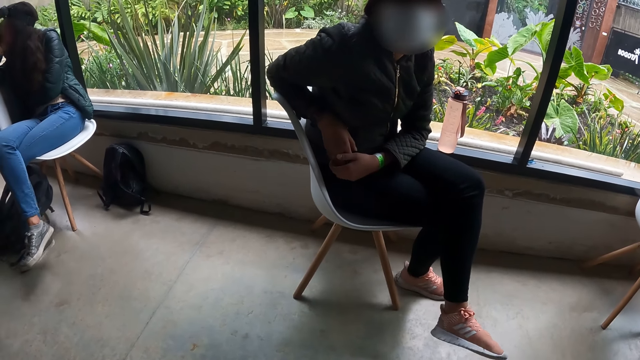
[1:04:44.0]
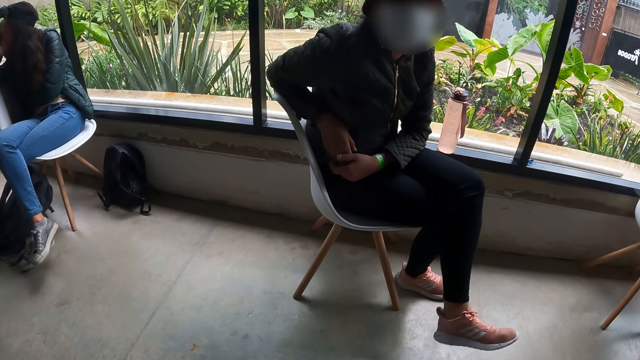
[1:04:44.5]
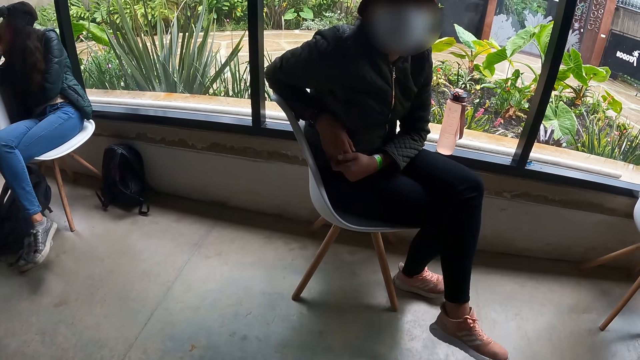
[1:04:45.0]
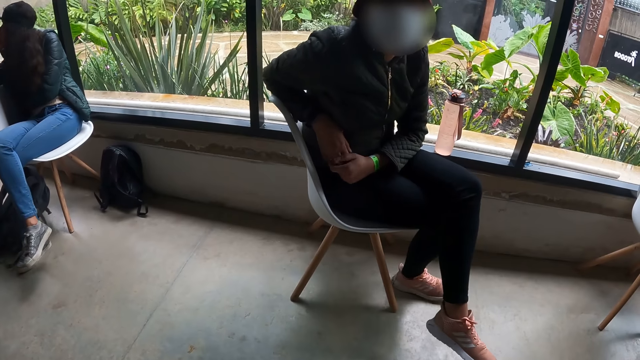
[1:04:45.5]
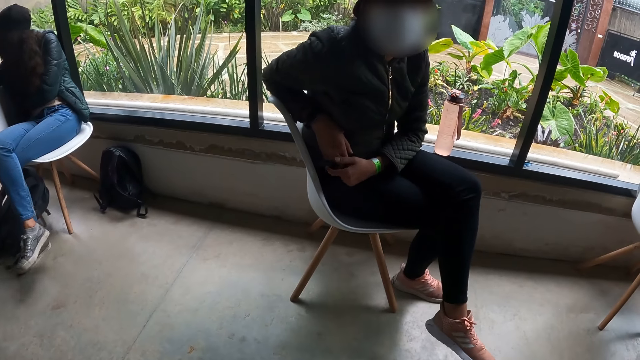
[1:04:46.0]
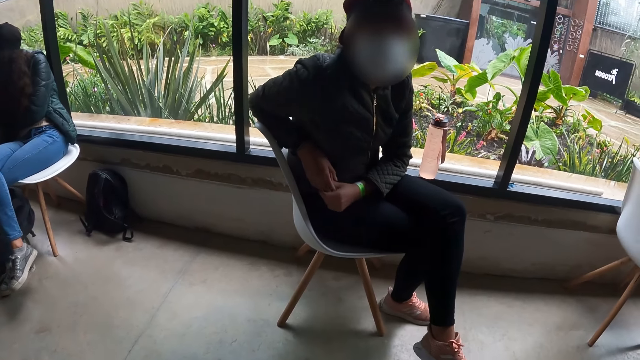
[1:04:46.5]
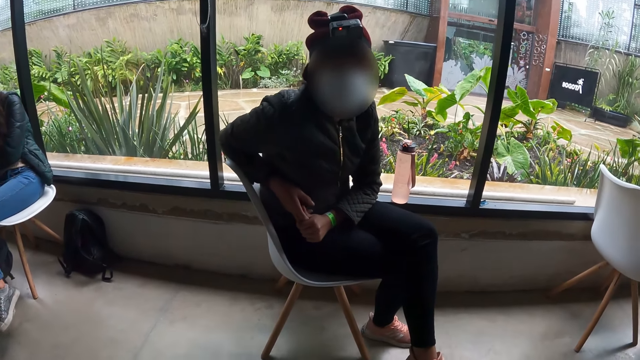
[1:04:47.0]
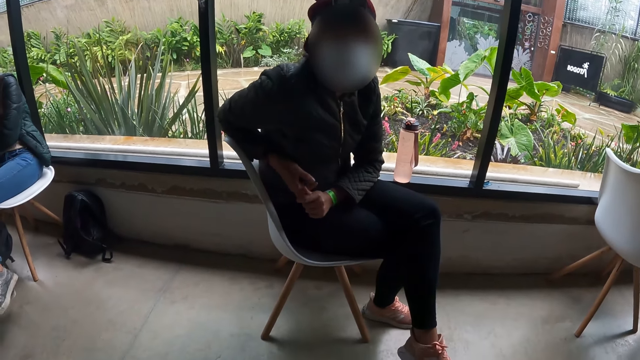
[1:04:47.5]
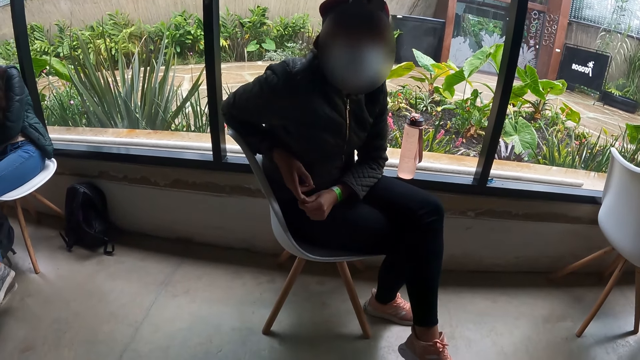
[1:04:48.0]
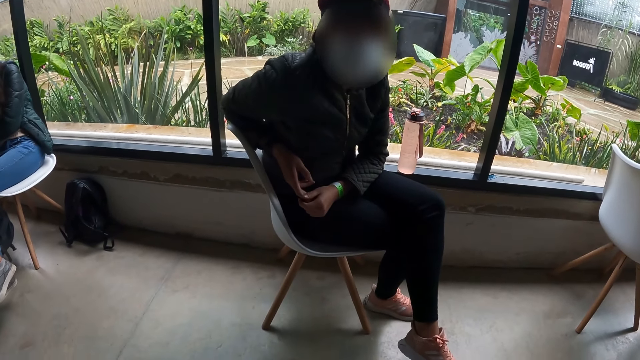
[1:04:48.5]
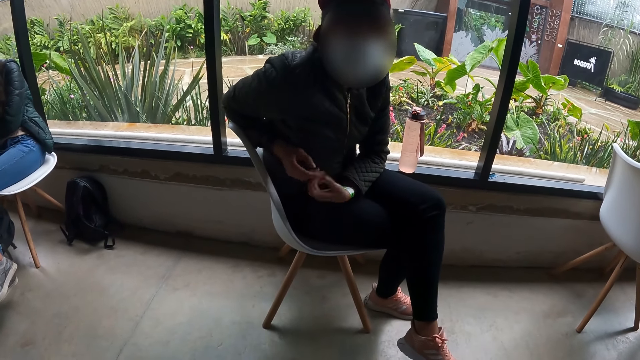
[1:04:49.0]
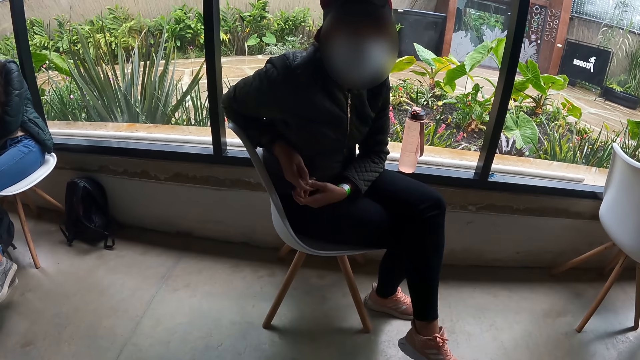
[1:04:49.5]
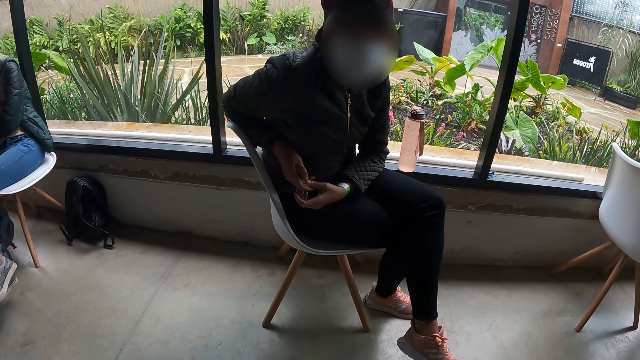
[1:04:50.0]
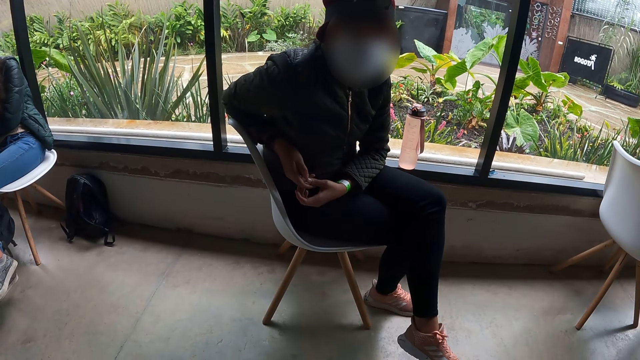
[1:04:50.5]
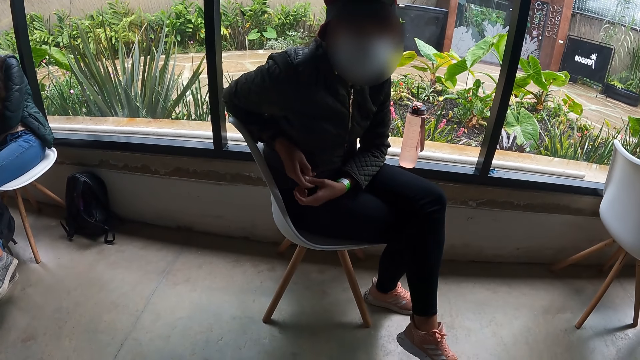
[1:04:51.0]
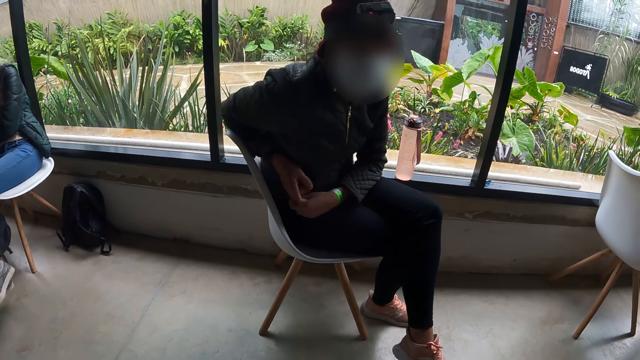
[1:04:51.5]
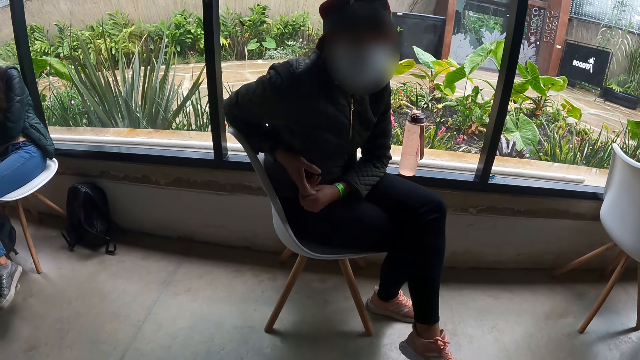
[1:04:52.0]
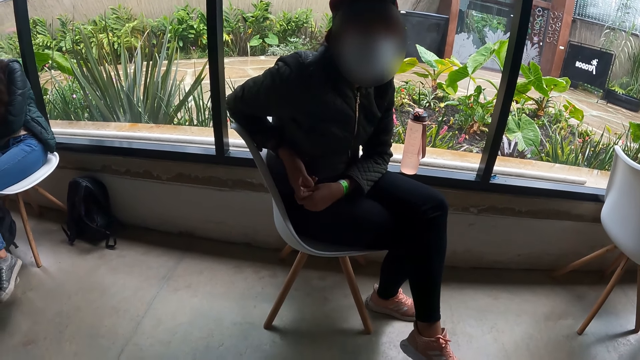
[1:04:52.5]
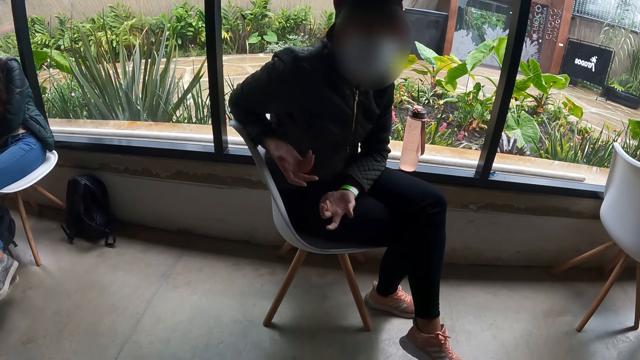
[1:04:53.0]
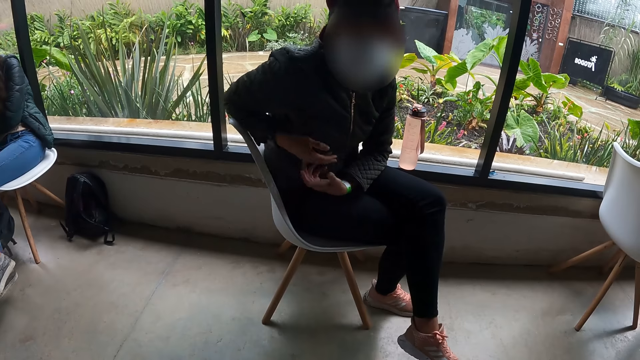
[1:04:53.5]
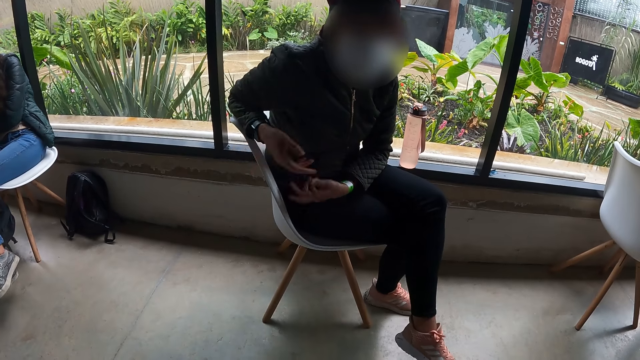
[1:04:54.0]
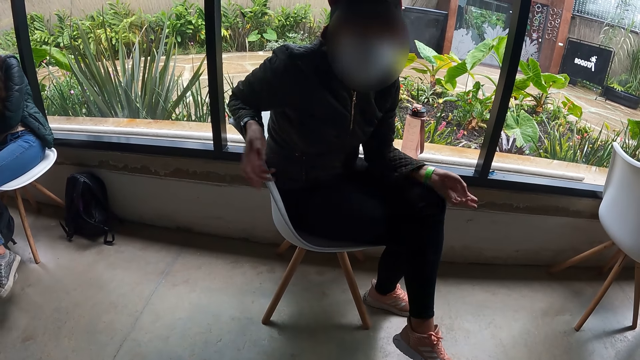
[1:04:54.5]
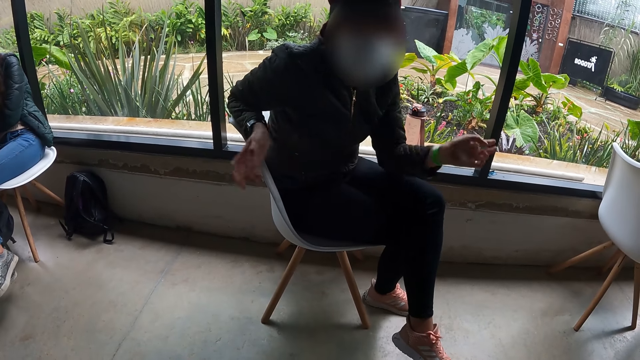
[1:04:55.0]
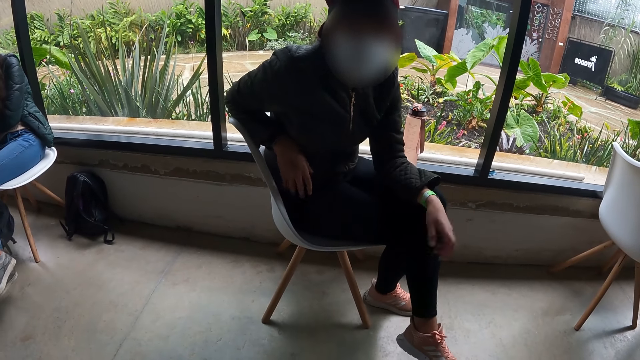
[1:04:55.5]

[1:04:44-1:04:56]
A man interacts with the camera wearer in the studio with both hands. The man snaps his right hand with his left hand. The man interacts with the camera wearer in the studio with both hands. The man moves the hands.

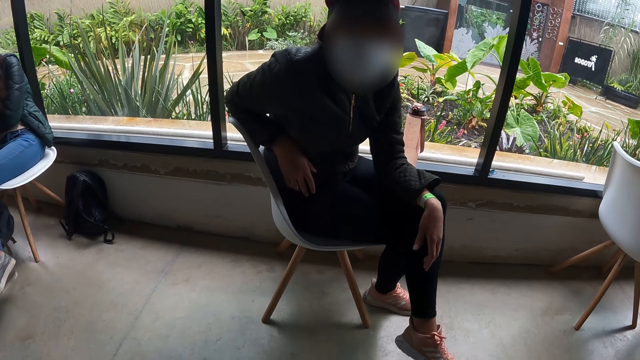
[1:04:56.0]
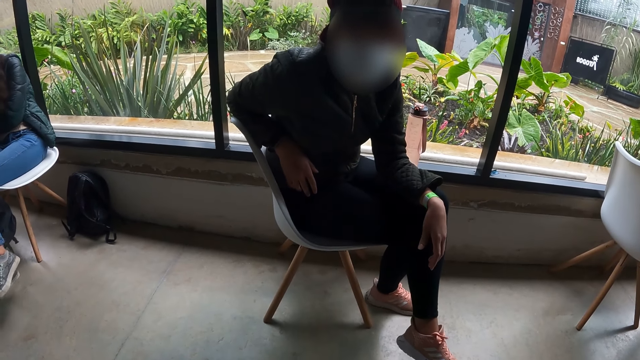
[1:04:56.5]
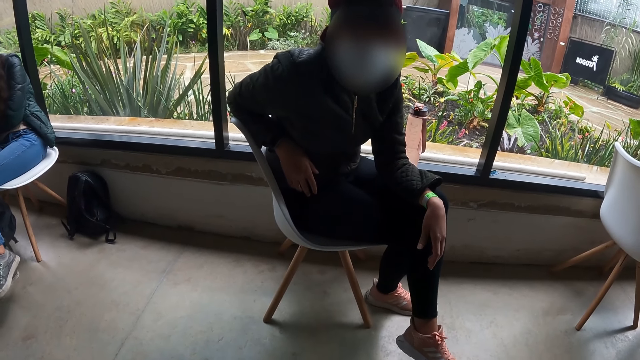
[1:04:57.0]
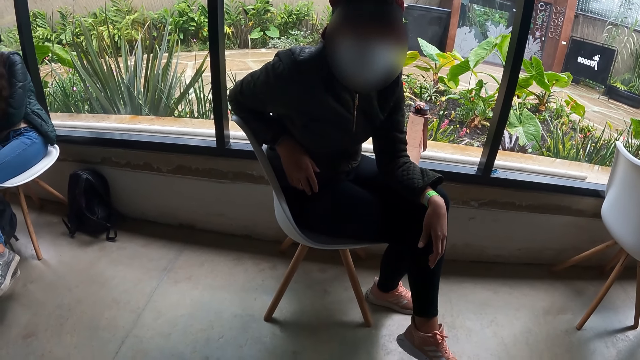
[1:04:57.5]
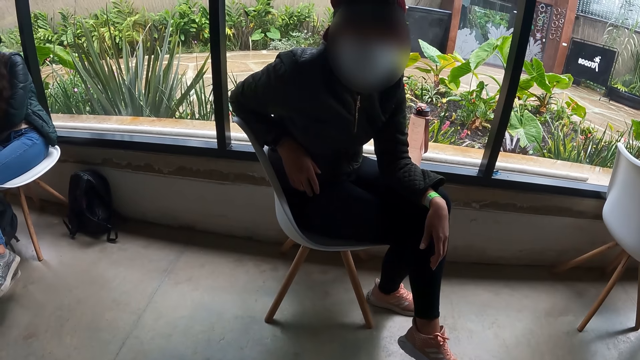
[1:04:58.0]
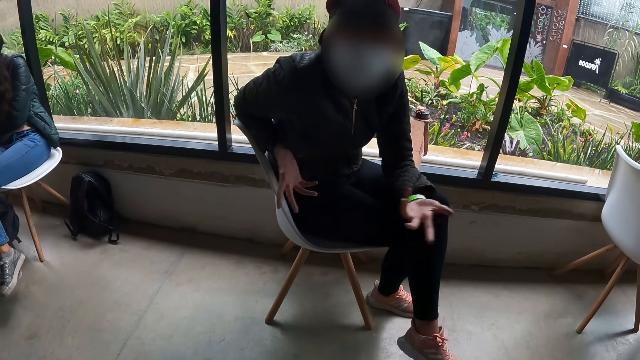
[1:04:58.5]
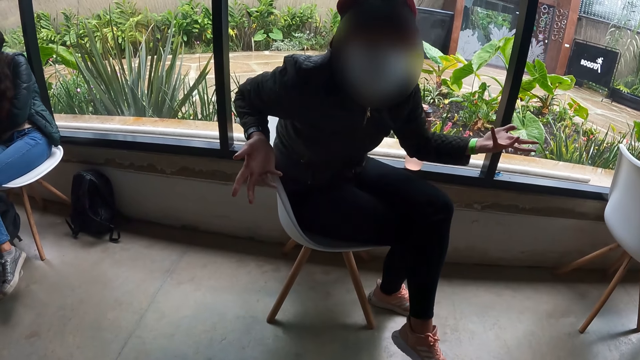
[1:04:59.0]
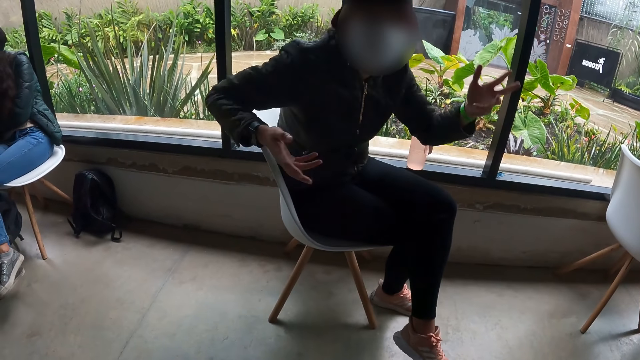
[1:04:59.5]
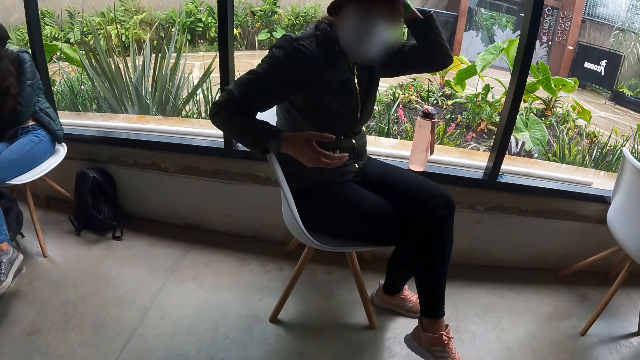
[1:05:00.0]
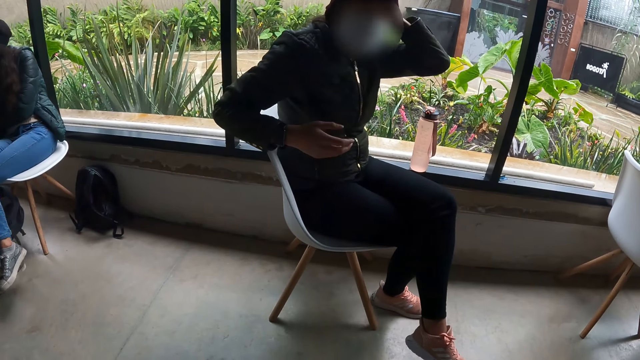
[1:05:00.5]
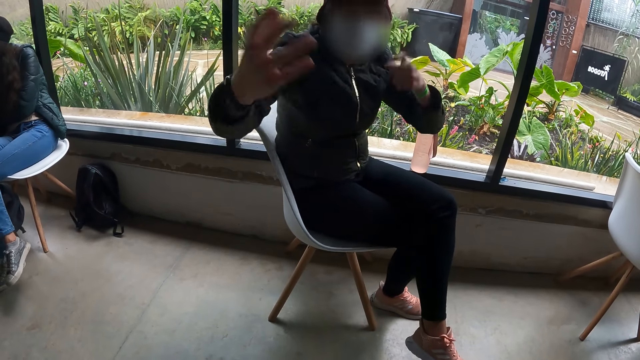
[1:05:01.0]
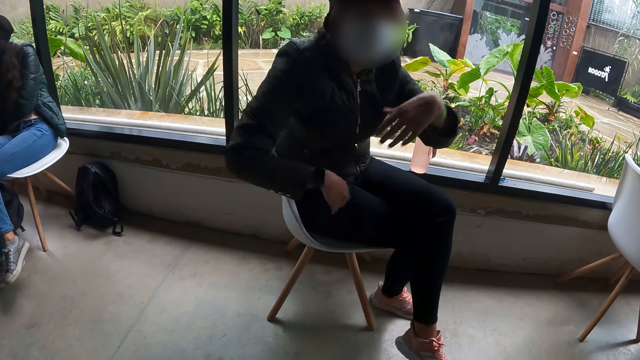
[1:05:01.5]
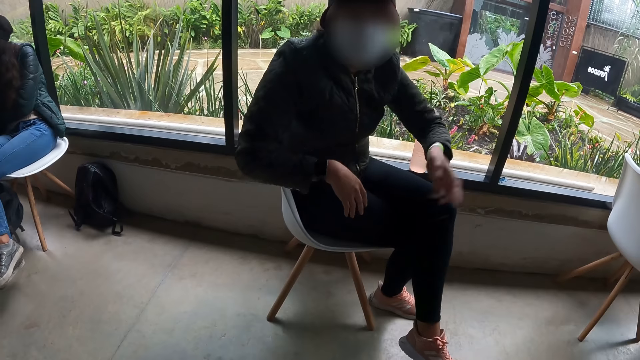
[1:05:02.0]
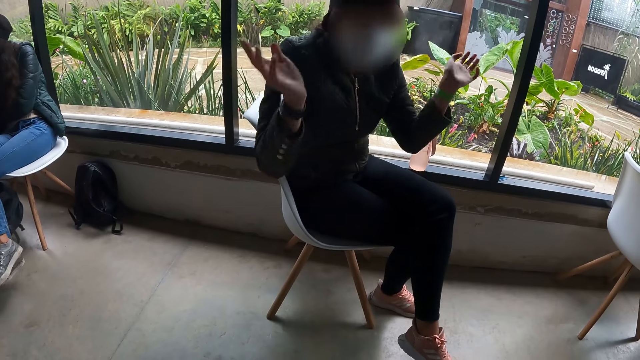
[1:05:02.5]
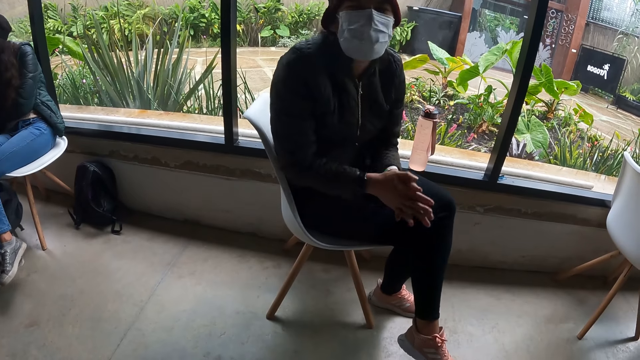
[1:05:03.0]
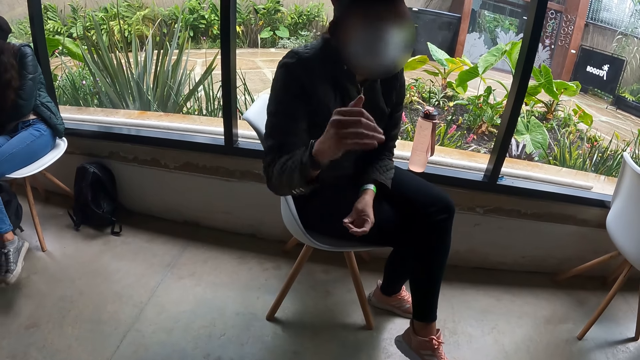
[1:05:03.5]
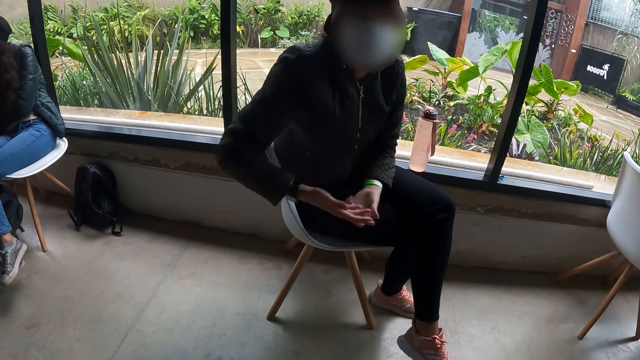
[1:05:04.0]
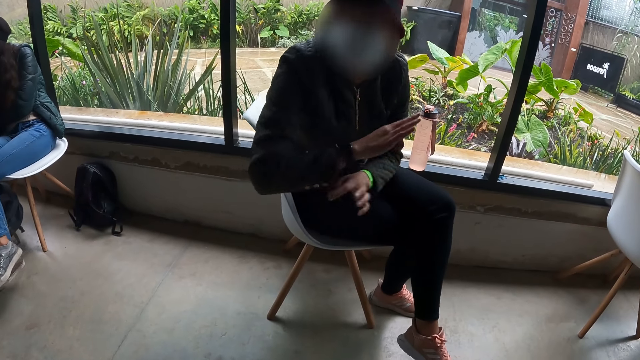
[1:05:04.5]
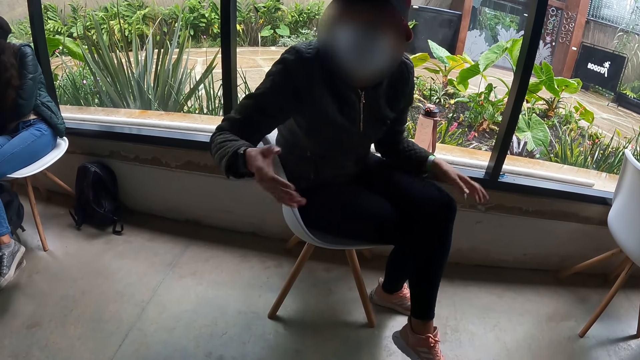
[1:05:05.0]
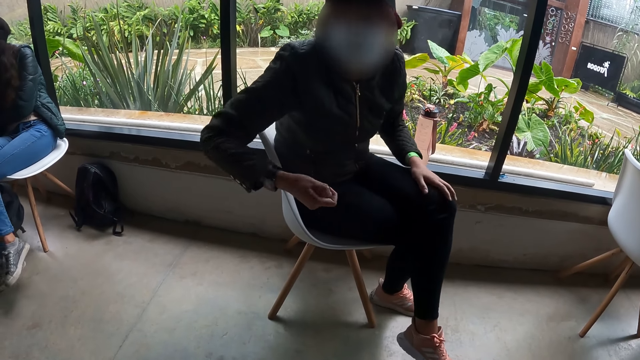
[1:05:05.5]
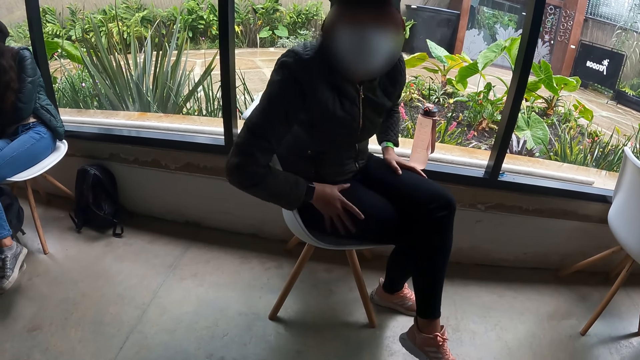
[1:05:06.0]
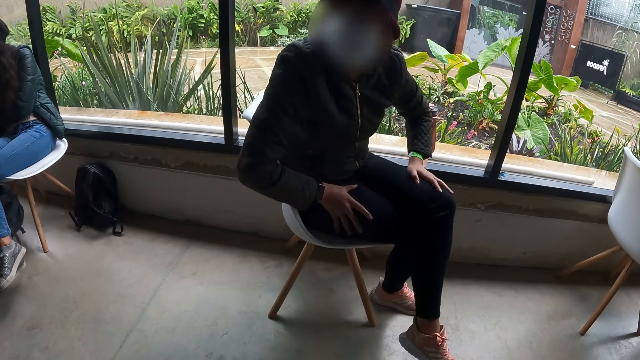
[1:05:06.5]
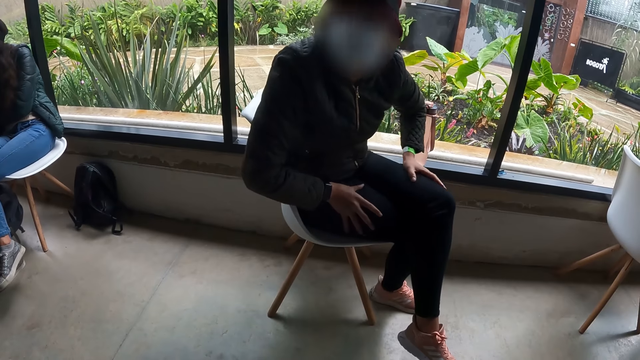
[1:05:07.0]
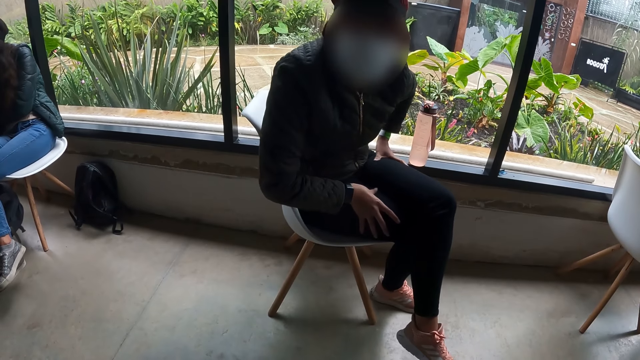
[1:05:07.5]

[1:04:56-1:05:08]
The camera wearer looks at a man. The man moves the hands. The man touches his head with his left hand. The man interacts with the camera wearer in the studio with both hands. The man moves the hands. The man rubs his laps with both hands.
